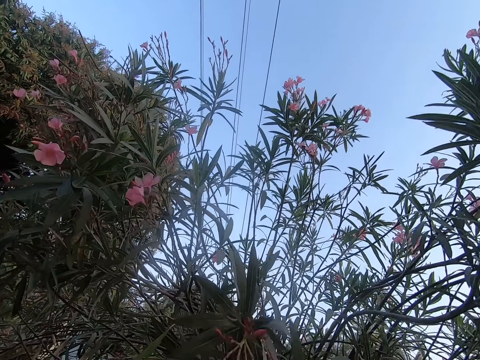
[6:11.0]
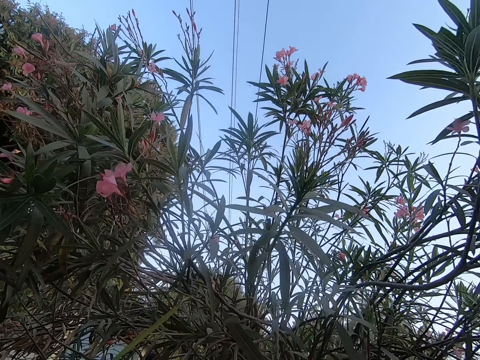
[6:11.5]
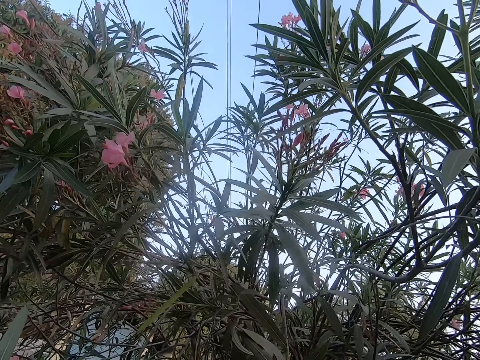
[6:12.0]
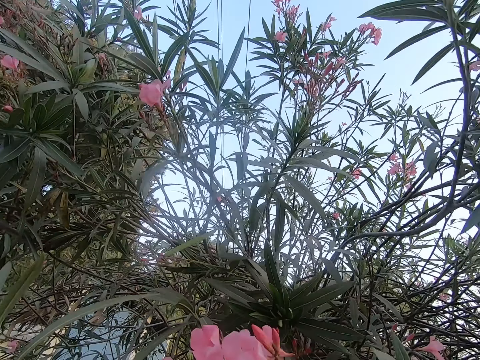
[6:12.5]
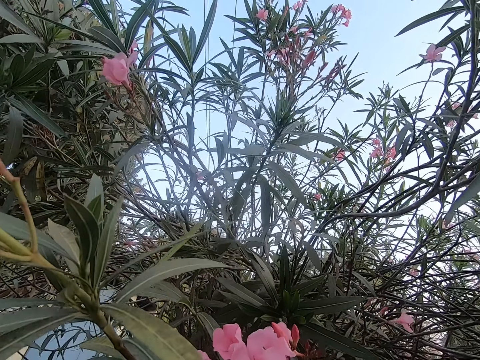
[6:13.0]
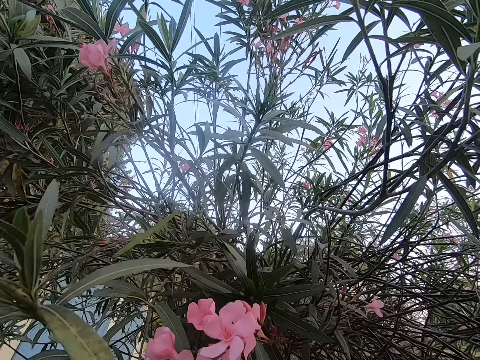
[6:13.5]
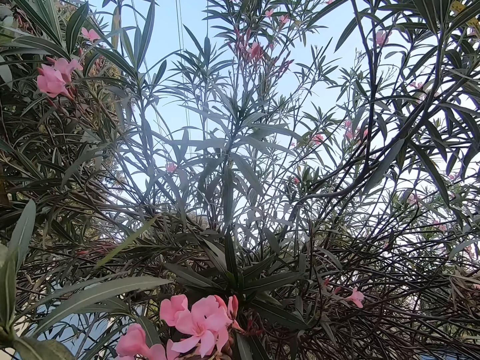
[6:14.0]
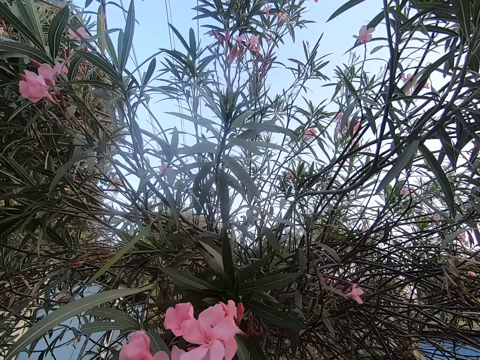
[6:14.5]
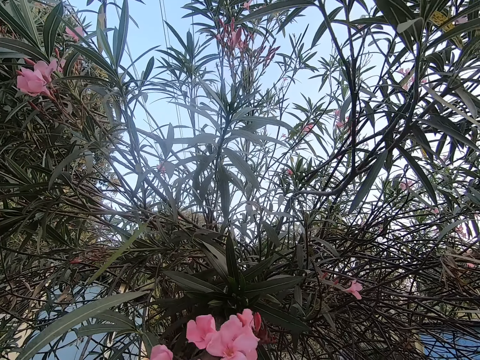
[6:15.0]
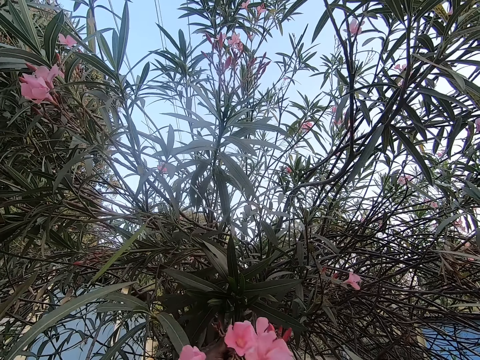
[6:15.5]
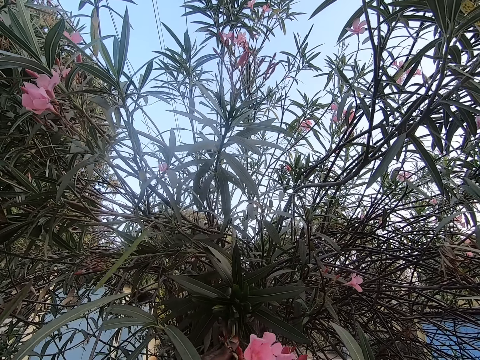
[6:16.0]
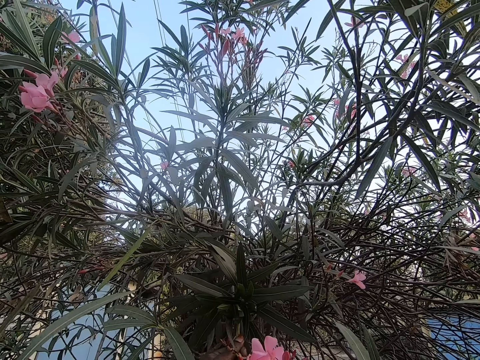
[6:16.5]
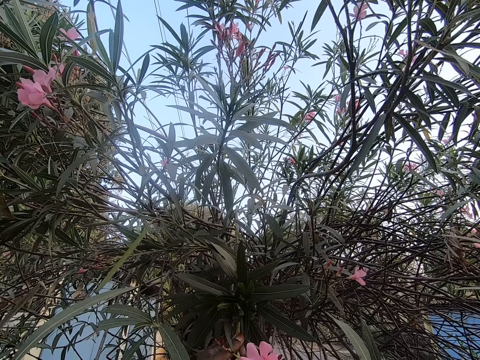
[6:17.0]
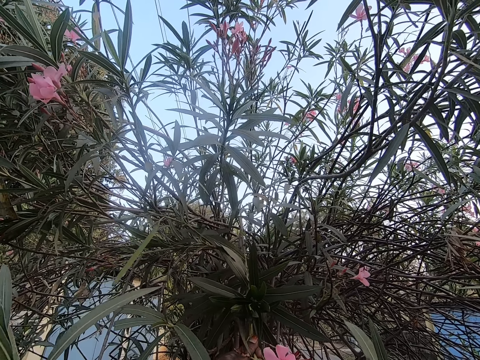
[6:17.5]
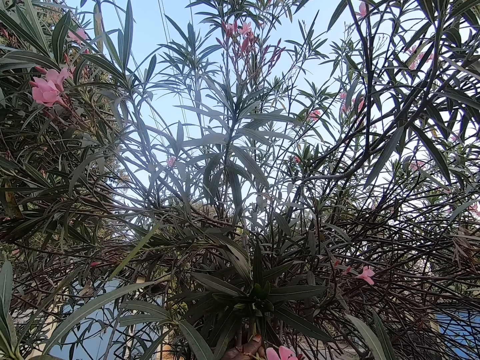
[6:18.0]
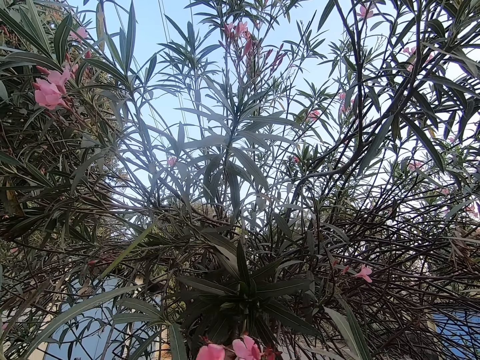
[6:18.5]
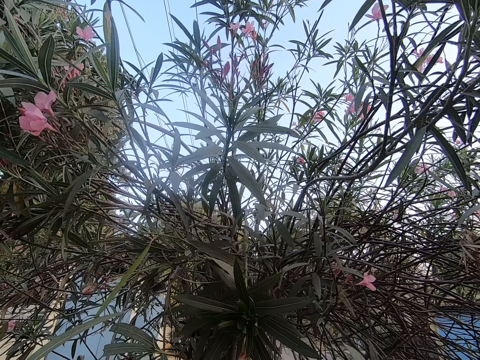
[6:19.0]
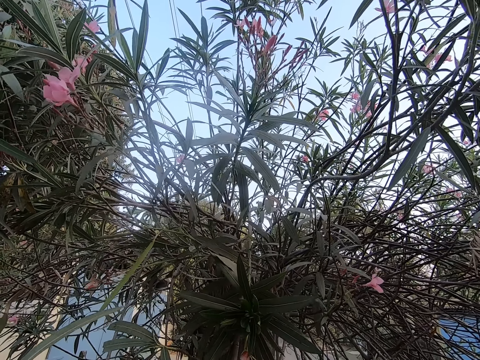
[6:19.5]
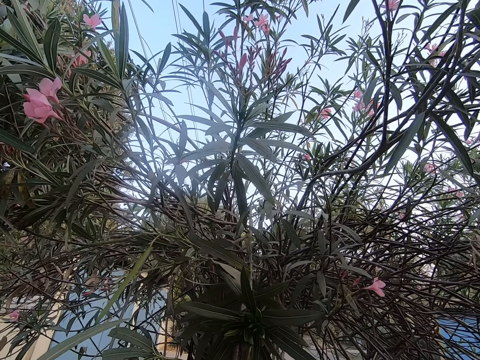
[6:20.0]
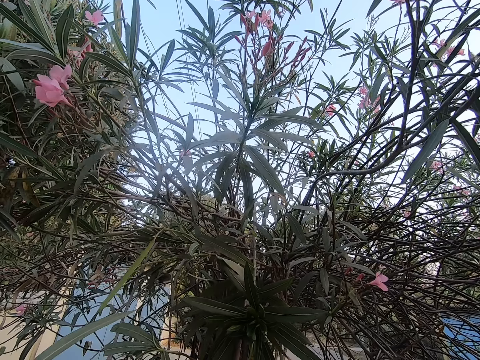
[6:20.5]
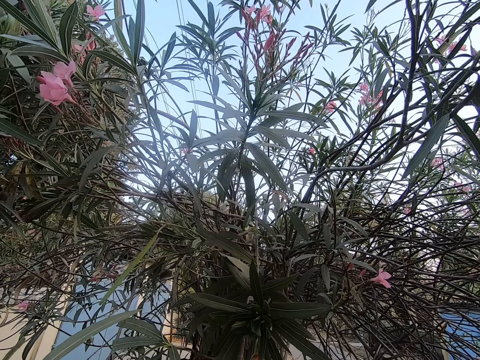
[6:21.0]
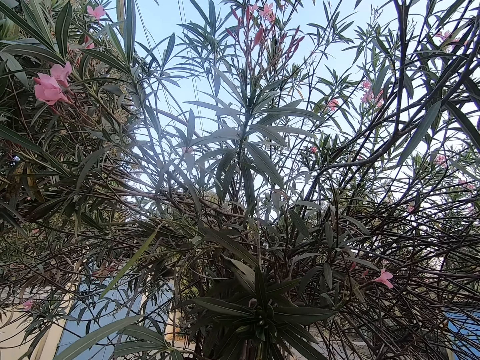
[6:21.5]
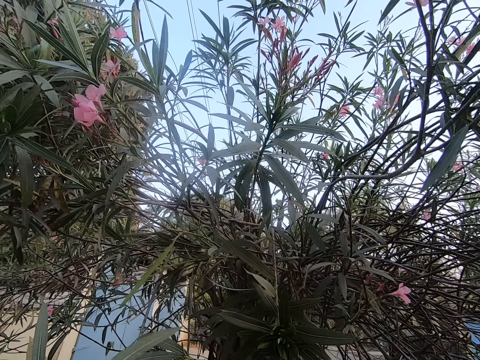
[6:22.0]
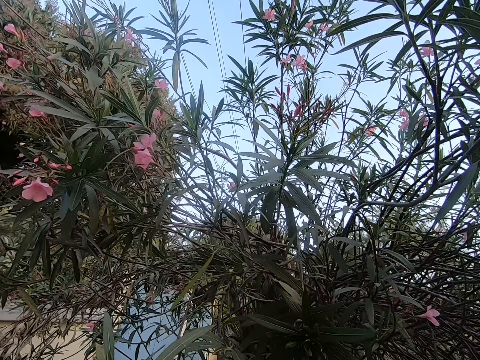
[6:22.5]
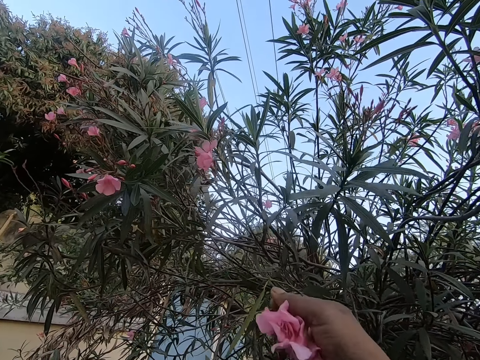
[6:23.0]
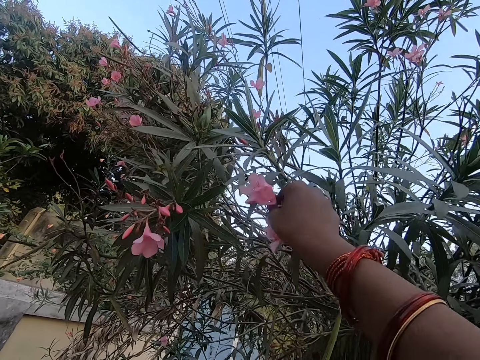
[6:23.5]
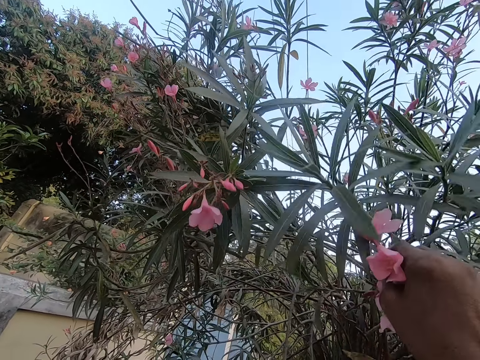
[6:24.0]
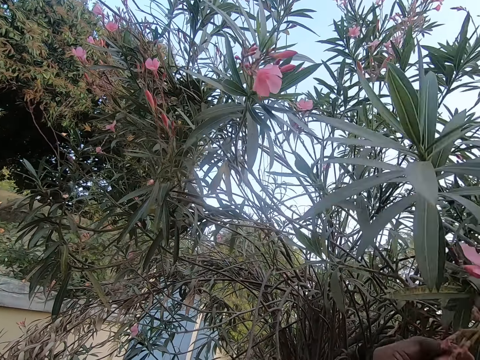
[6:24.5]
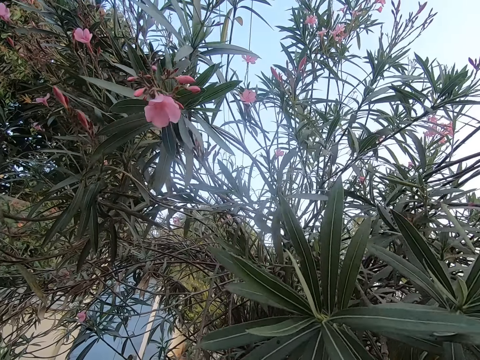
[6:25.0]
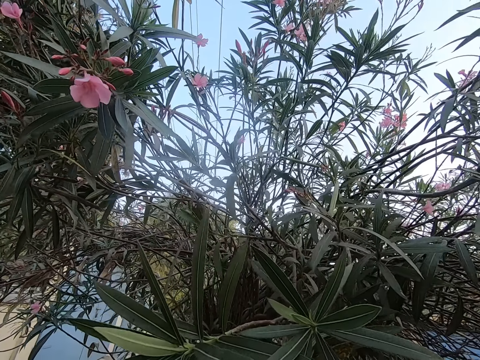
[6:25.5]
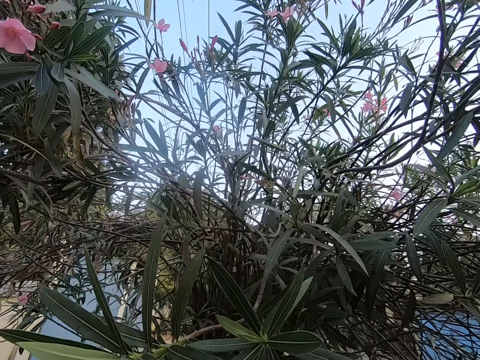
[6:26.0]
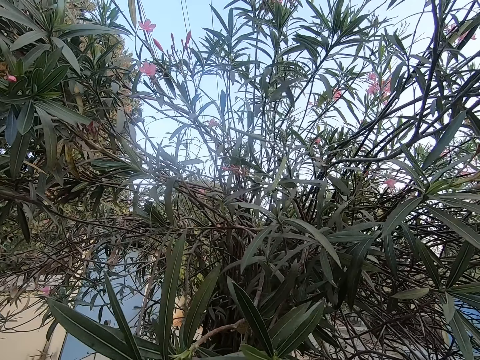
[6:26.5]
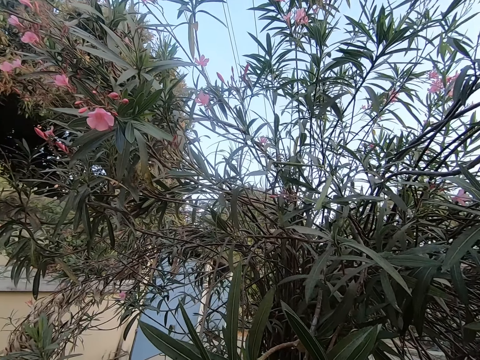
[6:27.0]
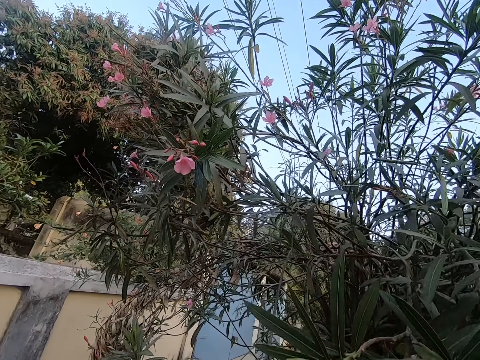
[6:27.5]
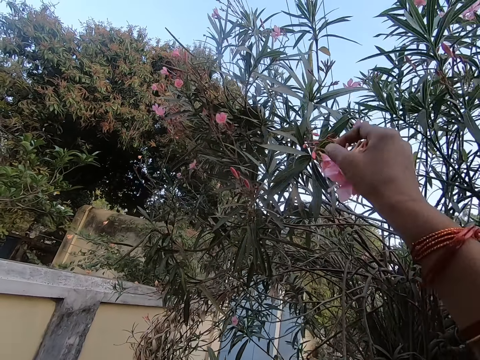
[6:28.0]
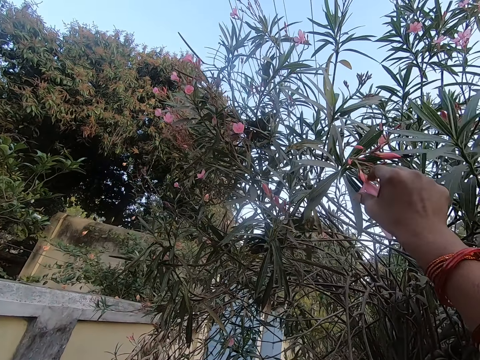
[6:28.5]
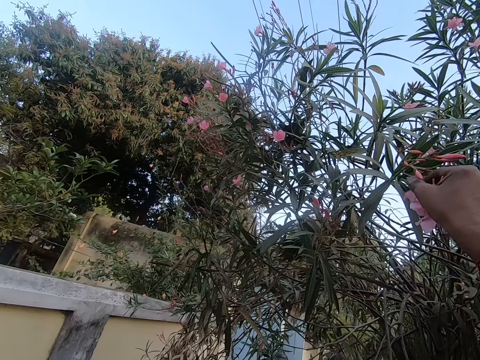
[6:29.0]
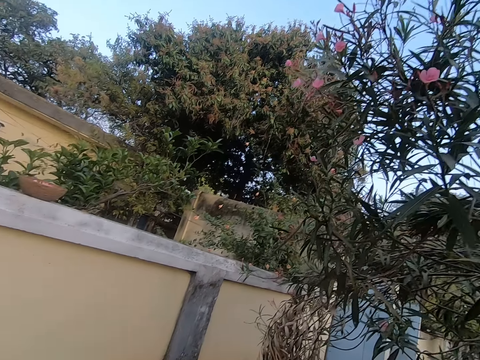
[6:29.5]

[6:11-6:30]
The camera wearer plucks the flowers on the branches of a tree. They pull down the branch of the tree. They pluck the flowers on the branches of the tree.

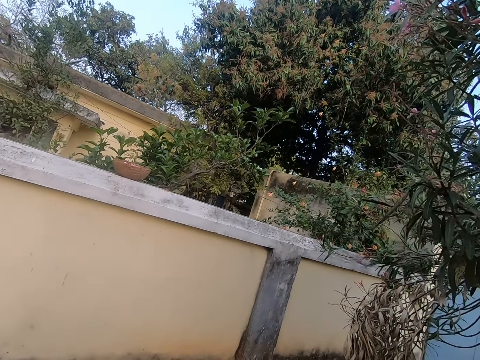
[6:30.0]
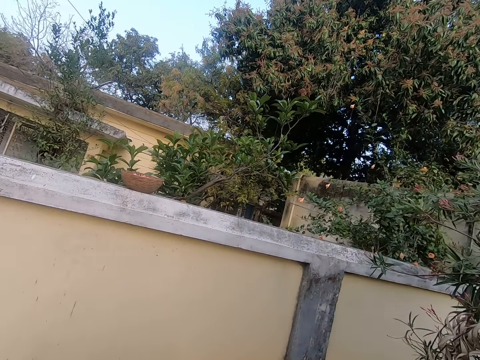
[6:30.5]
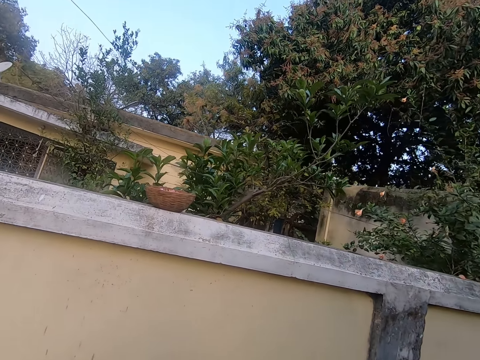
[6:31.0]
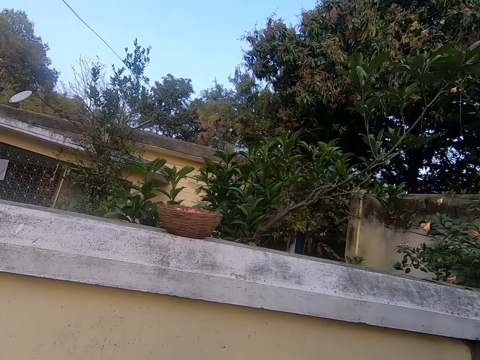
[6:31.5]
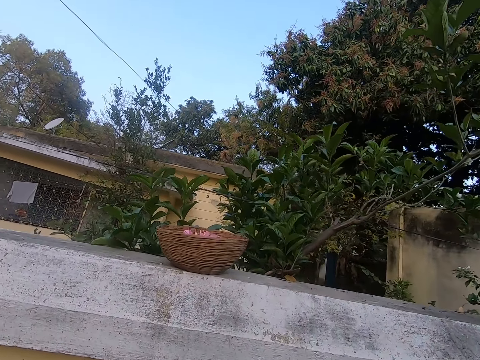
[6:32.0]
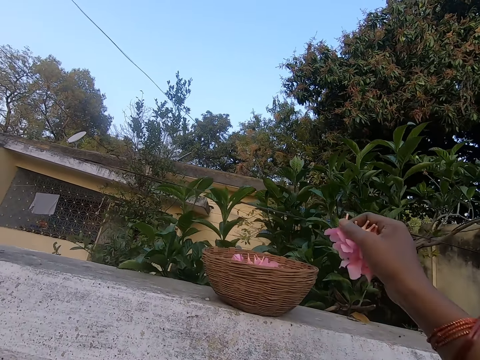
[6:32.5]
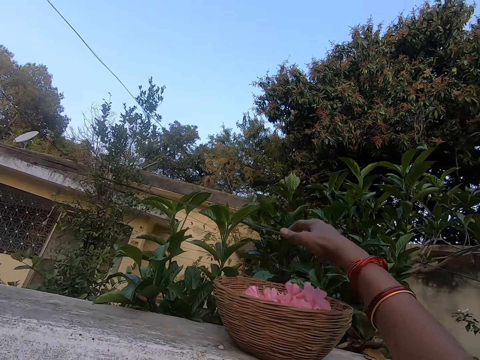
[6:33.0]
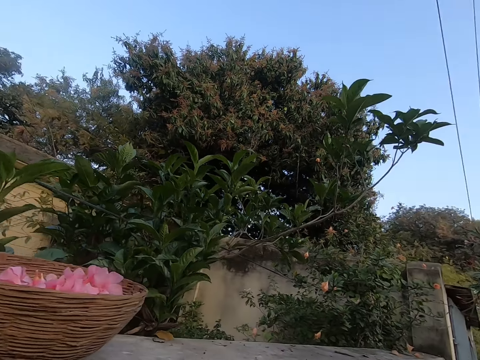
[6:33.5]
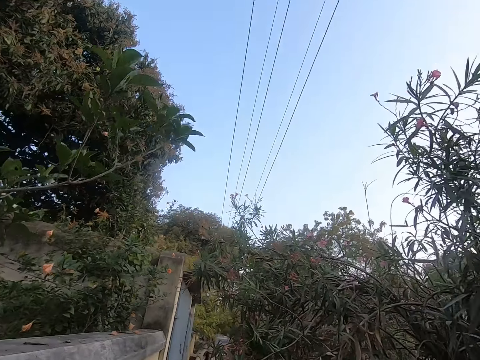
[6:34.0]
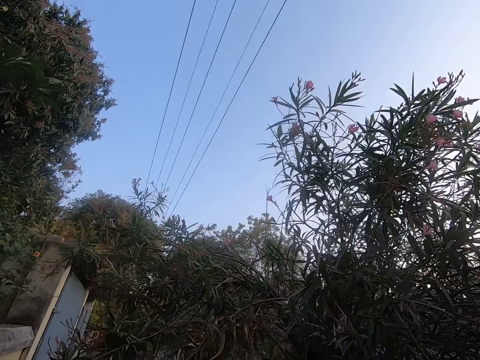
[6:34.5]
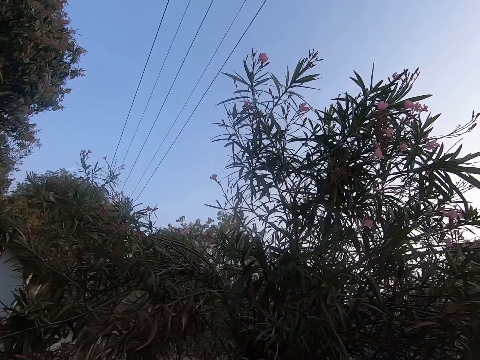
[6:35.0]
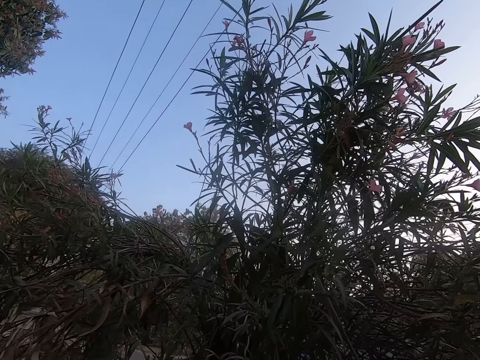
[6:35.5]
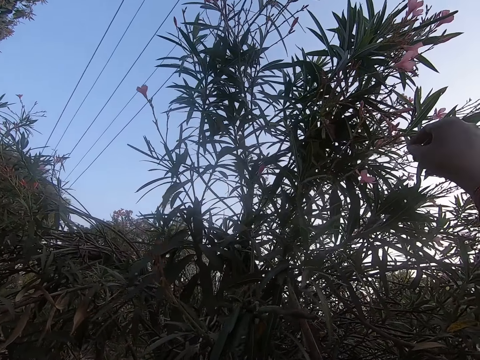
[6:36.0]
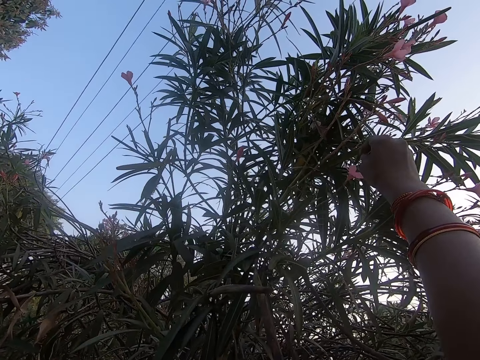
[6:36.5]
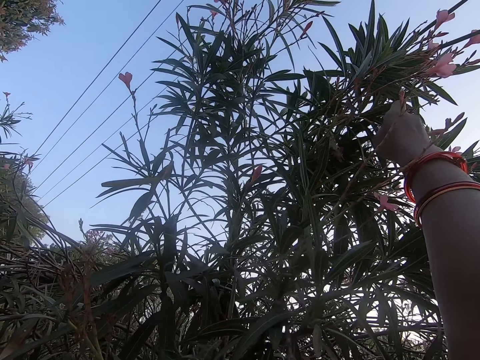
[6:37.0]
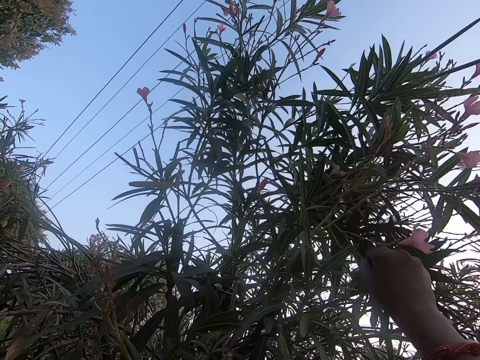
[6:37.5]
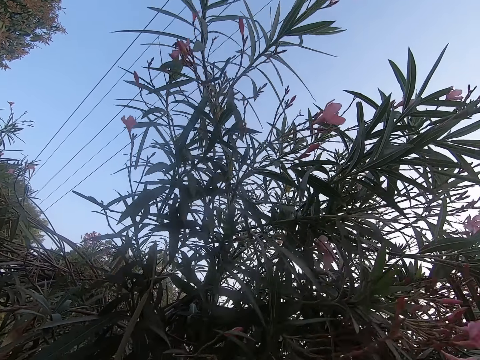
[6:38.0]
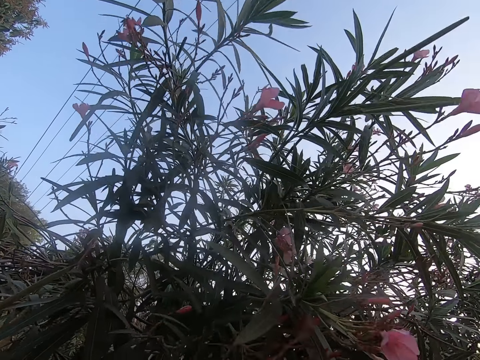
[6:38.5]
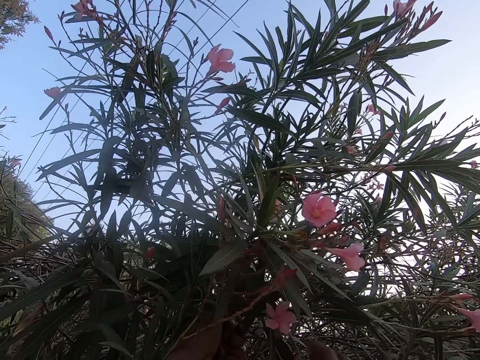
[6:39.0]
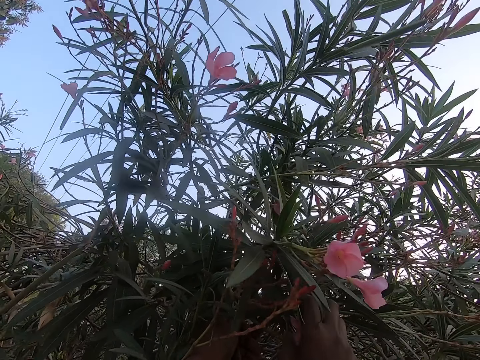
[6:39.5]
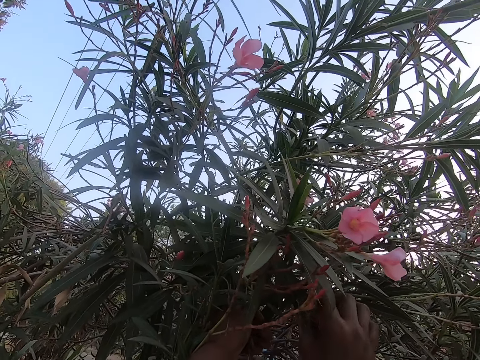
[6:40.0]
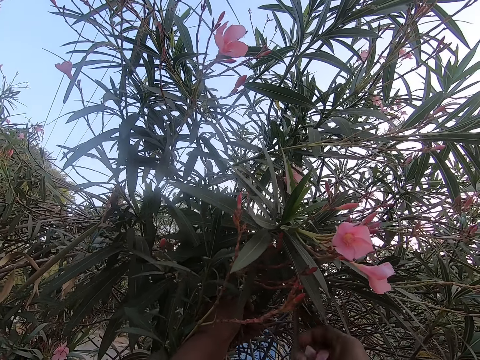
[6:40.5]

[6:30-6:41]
The camera wearer moves around. They put the flowers inside the wicker basket. They move around. They pluck the flowers from the tree. They pull down the branch of the tree. They pluck the flowers on the branches of the tree.
